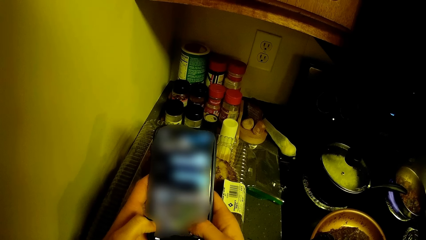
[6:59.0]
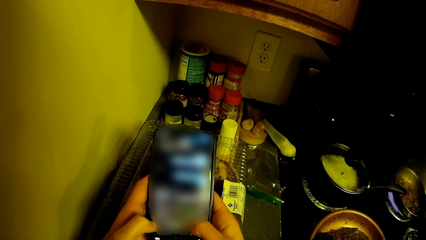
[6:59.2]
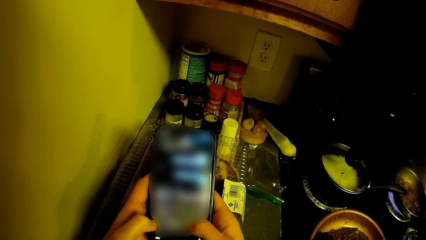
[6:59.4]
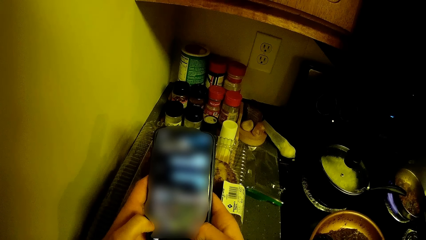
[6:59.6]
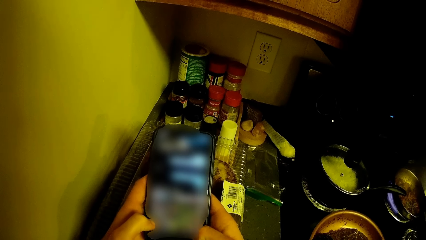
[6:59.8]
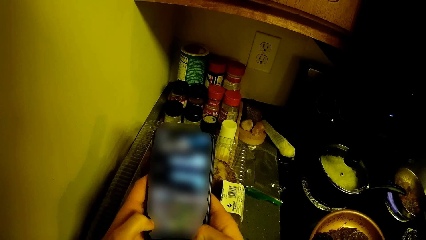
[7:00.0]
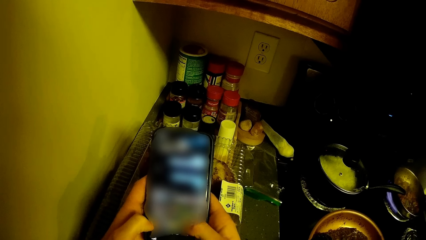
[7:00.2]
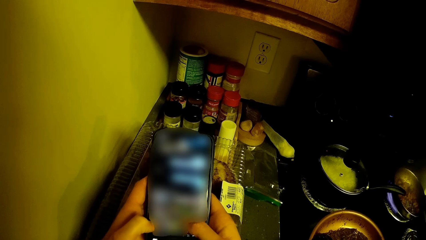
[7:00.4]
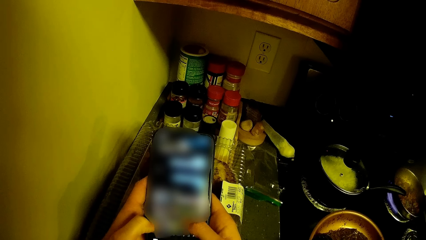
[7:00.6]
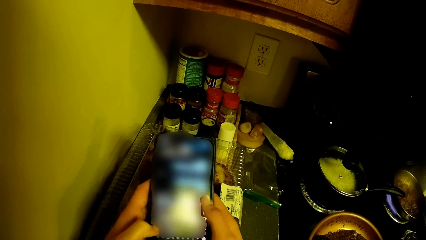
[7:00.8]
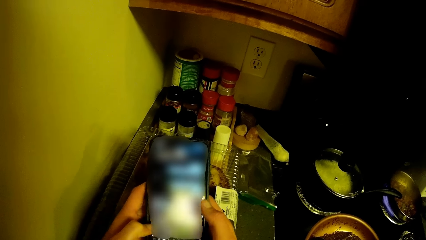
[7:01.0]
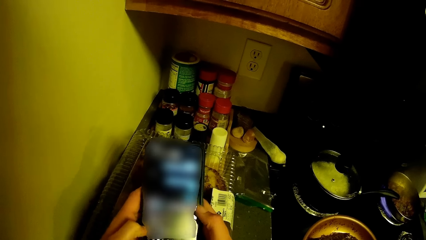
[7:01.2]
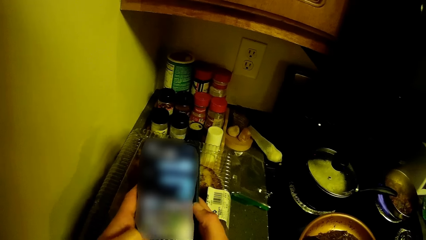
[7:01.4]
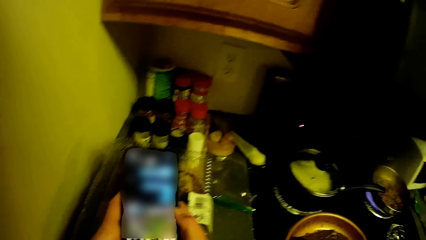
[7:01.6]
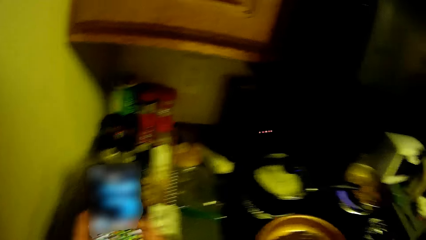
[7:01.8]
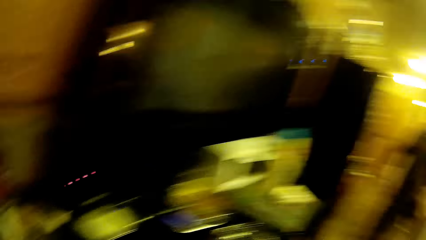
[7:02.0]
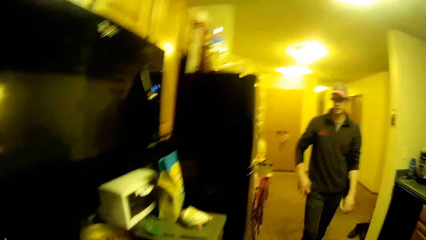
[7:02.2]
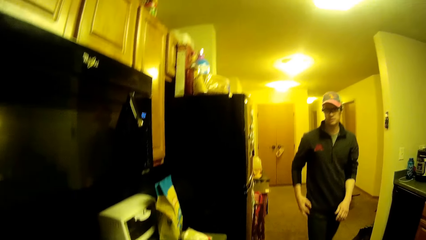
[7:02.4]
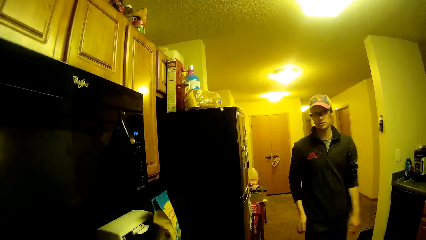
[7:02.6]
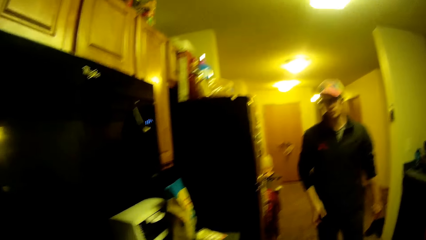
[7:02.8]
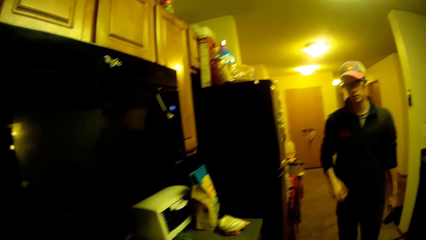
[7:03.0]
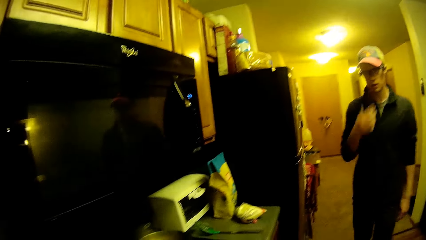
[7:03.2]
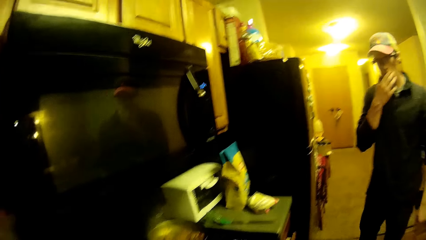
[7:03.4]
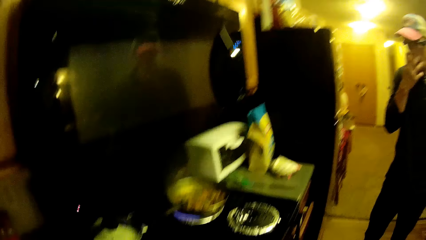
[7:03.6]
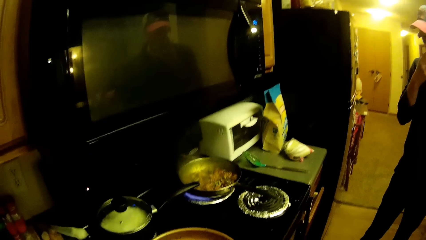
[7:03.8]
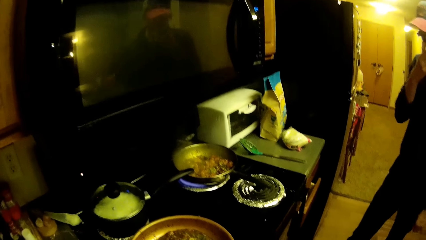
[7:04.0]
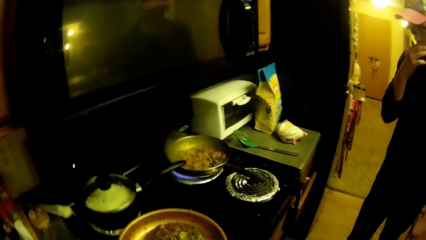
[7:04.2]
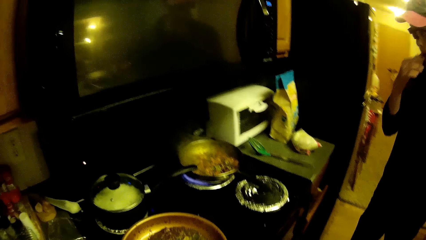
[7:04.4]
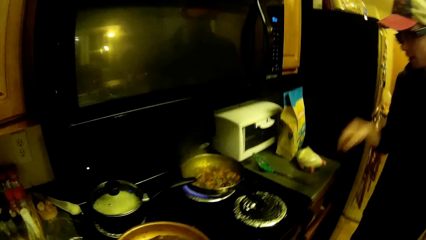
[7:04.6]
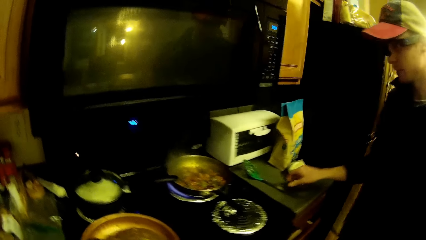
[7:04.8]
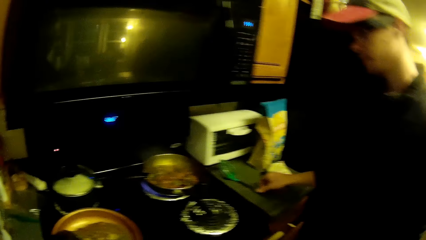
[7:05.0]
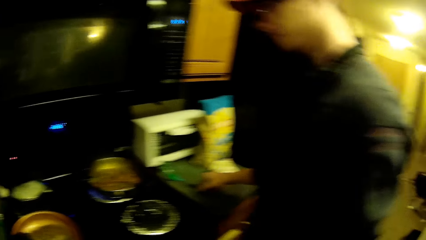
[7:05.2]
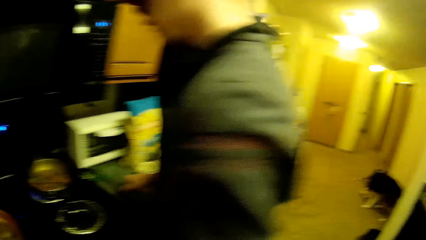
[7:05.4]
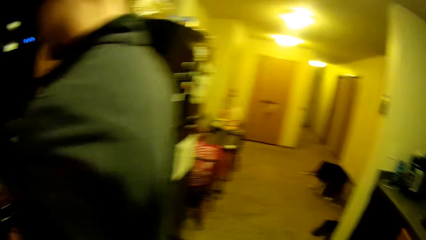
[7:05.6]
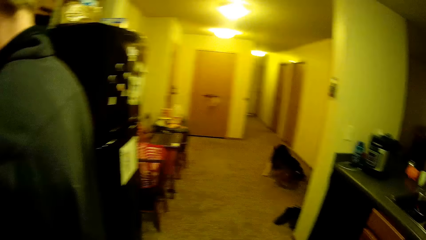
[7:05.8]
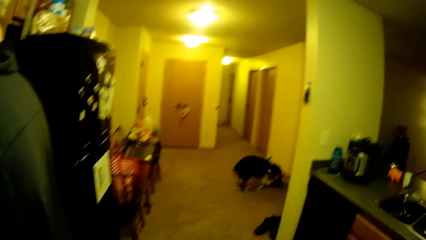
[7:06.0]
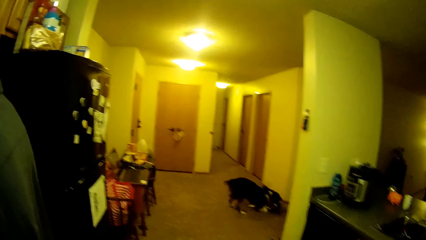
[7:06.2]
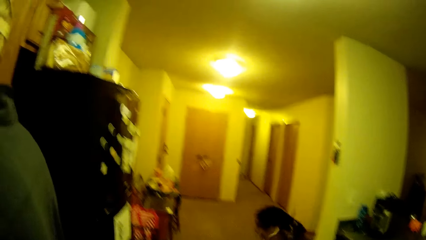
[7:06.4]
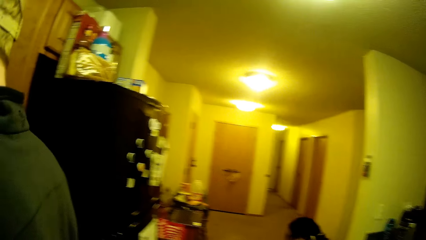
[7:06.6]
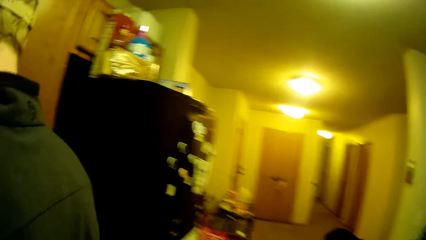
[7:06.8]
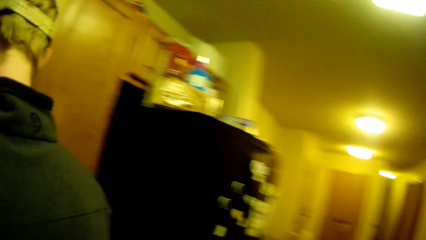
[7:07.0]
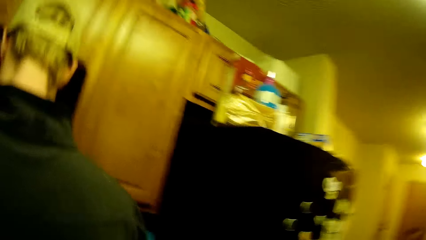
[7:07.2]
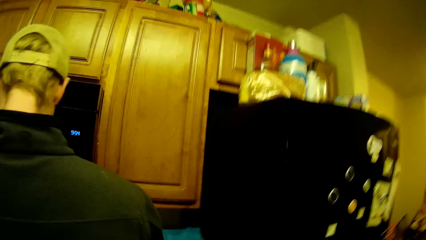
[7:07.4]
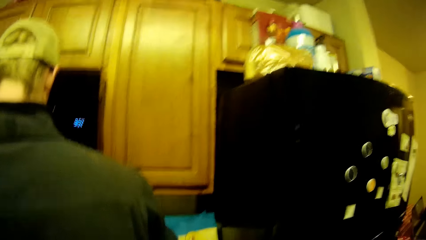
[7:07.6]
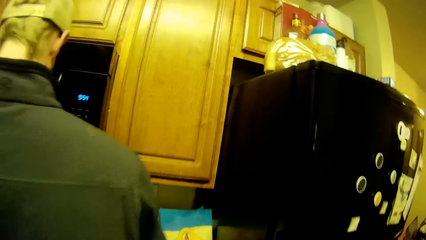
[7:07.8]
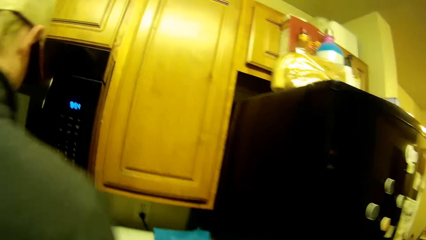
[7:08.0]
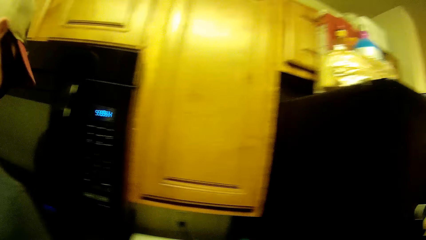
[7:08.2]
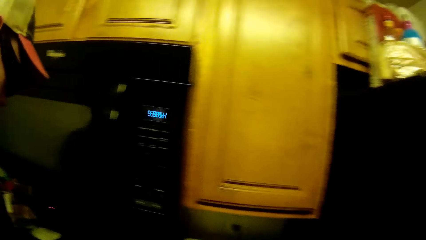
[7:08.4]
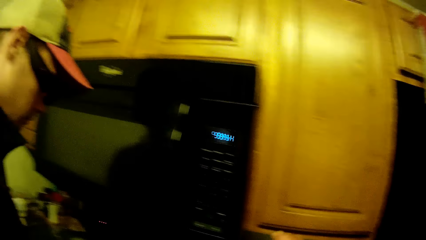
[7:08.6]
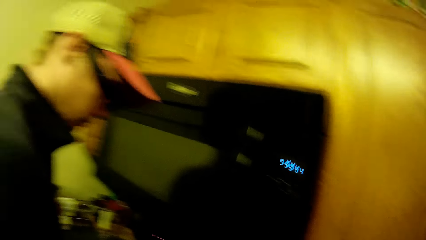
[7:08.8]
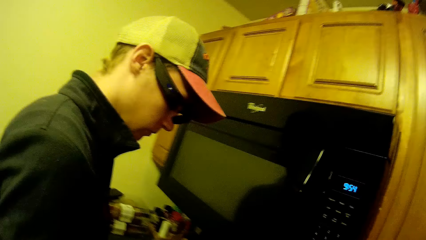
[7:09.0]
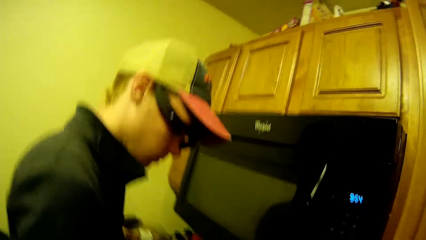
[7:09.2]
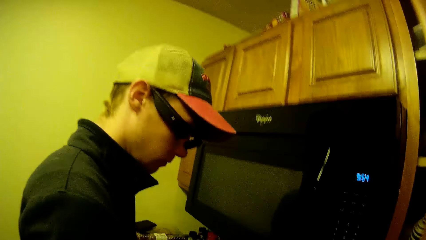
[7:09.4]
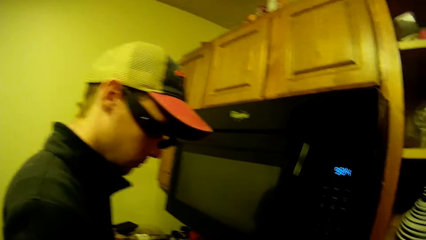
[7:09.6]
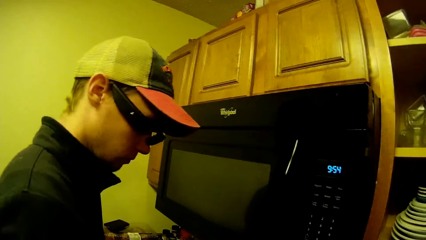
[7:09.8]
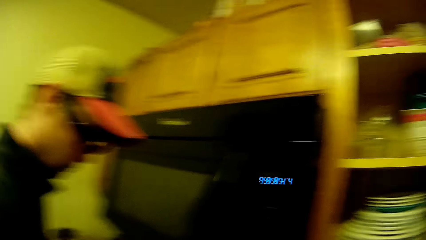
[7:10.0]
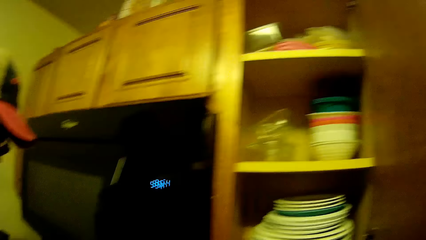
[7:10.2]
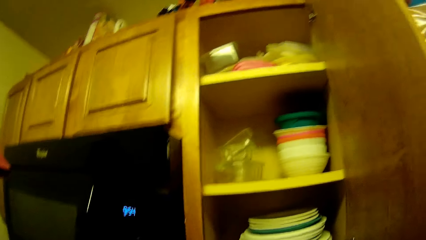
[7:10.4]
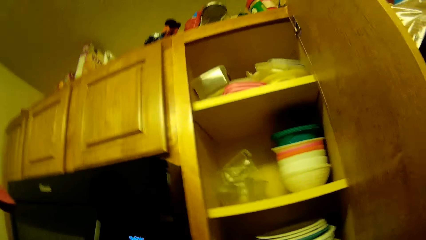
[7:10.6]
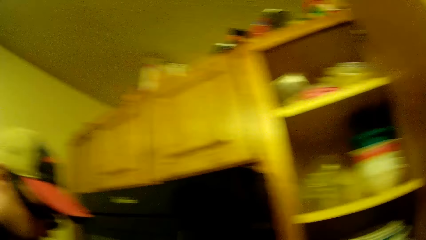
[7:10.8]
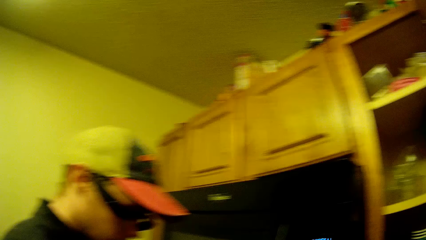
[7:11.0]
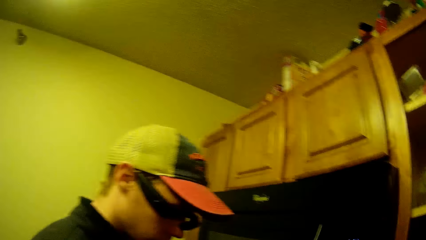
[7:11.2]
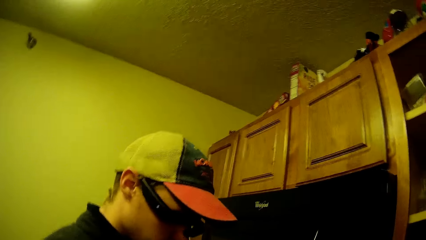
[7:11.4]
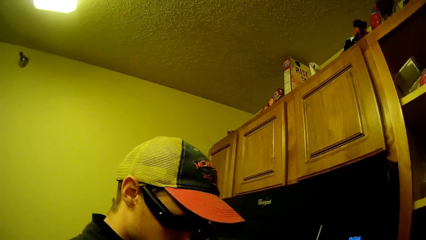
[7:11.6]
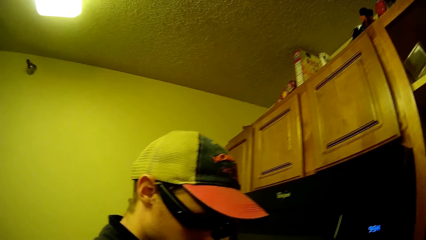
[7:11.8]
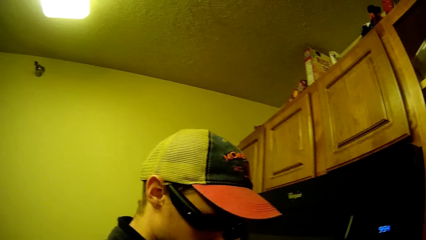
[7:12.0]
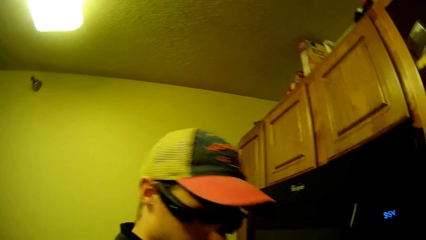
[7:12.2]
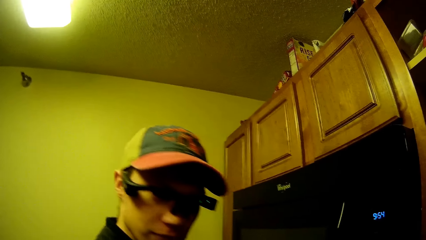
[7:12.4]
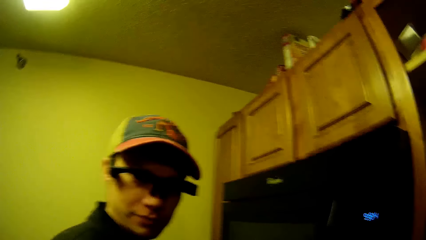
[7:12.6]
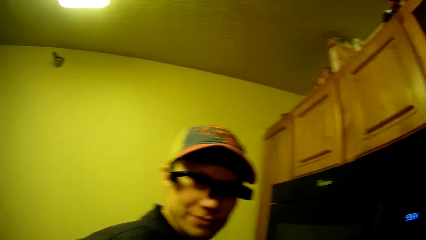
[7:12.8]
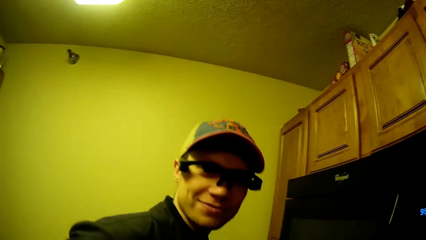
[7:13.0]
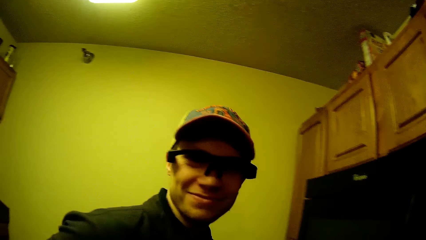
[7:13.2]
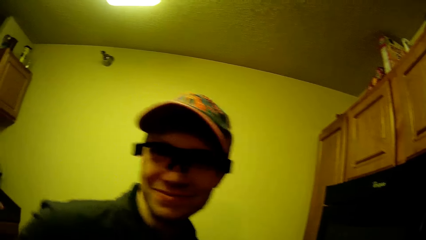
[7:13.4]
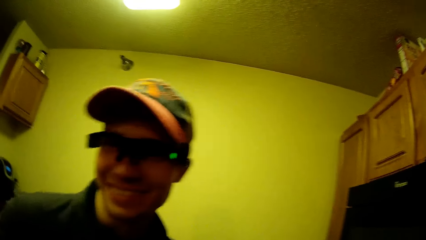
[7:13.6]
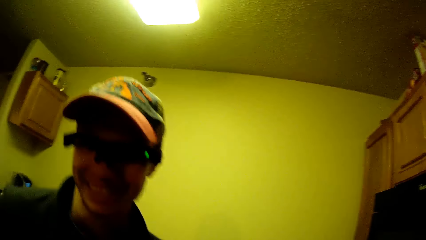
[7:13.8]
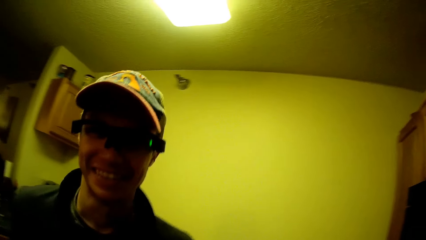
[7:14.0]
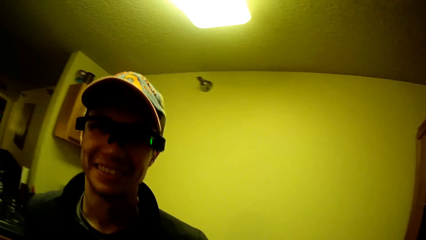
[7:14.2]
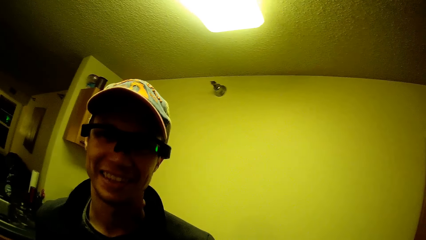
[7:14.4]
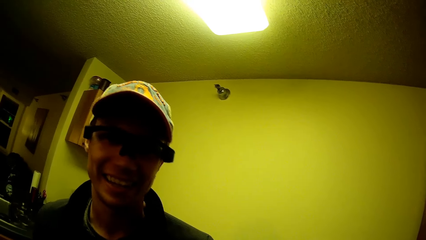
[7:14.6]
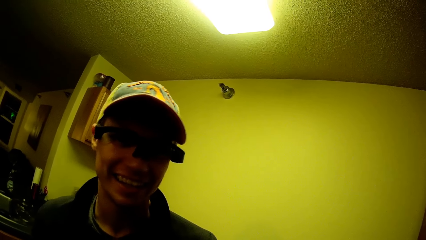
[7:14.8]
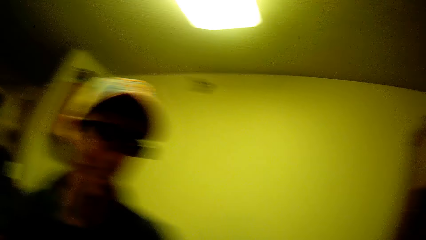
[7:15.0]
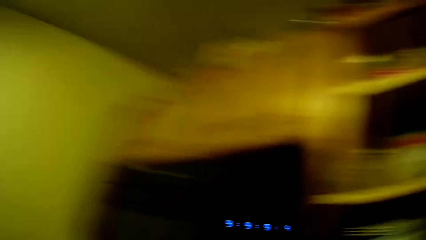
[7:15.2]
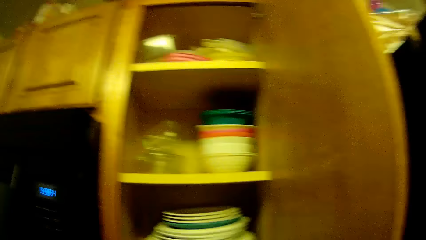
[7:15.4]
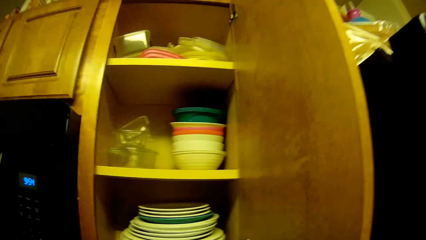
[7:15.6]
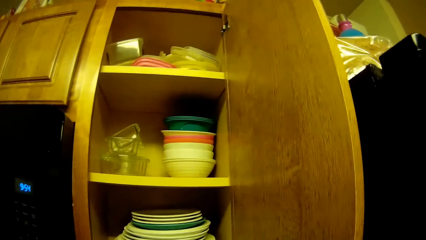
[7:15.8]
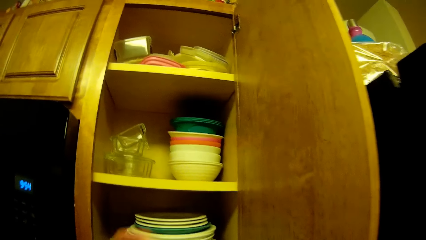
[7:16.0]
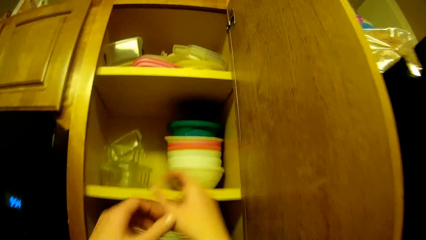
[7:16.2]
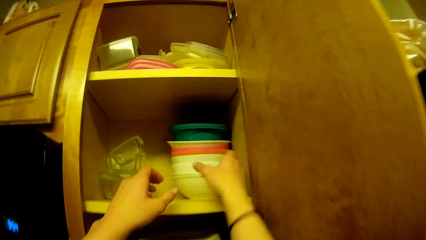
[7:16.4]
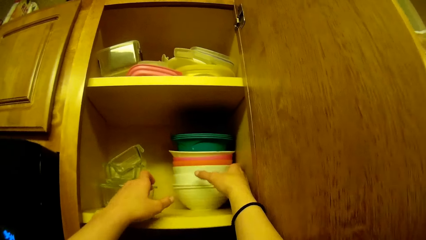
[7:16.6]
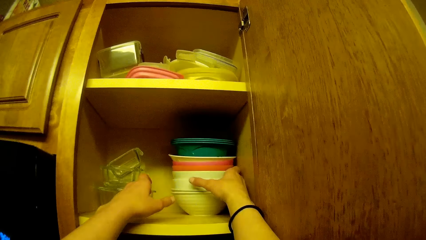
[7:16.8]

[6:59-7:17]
The camera wearer looks at a man. The man touches his face. The camera wearer looks at the food in a pot. The man picks a spoon from the counter. The camera wearer looks at the dogs. They walk to the cabinet. They look around. They look at the man. They open the cabinet. They look at the utensils in the cabinet. They converse with the man. They look at the utensils in the cabinet.
